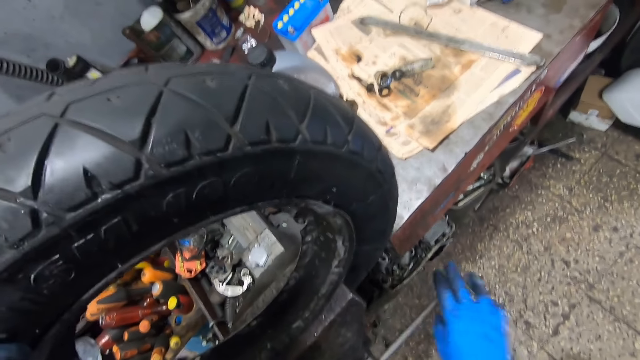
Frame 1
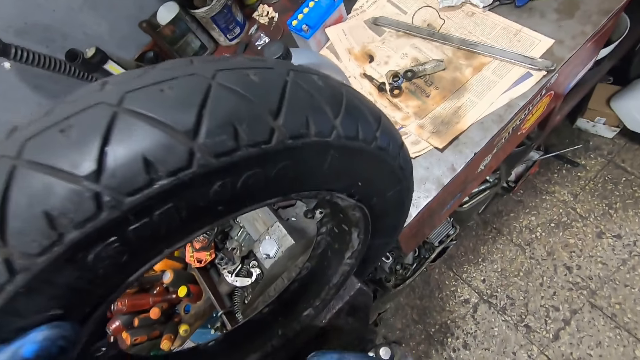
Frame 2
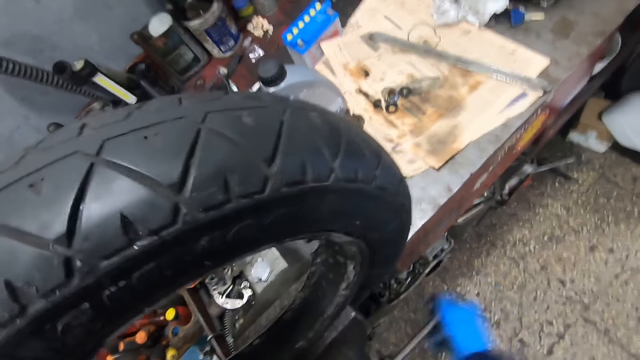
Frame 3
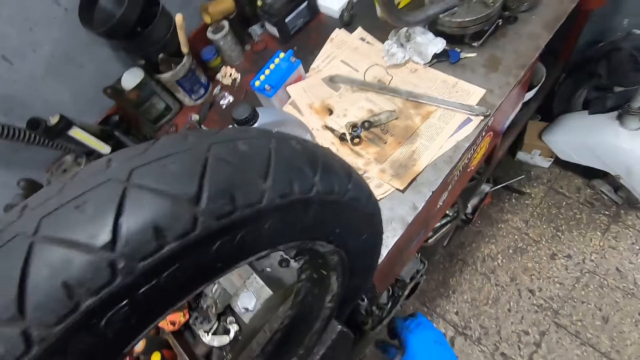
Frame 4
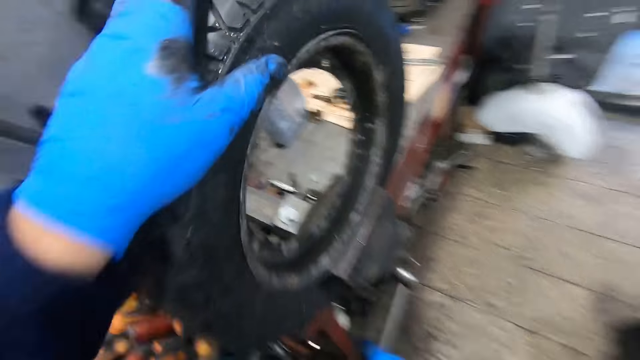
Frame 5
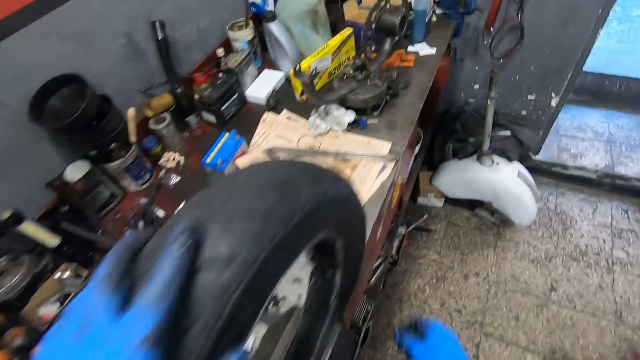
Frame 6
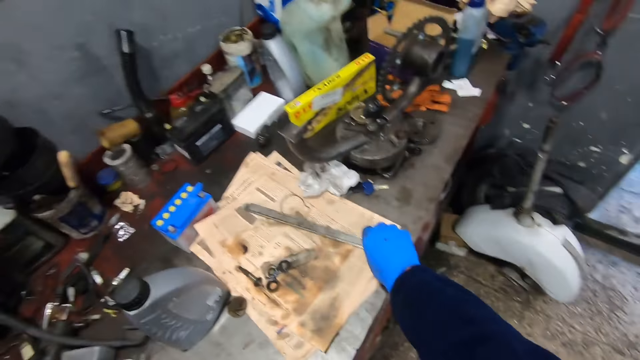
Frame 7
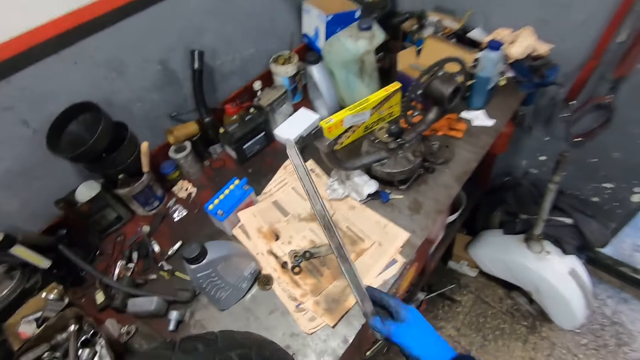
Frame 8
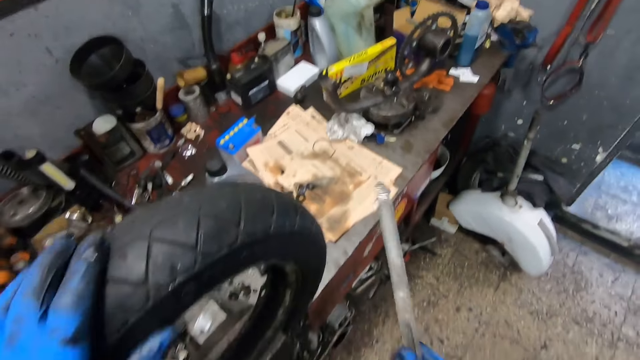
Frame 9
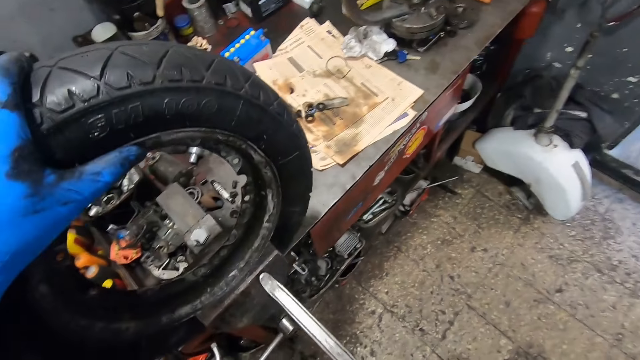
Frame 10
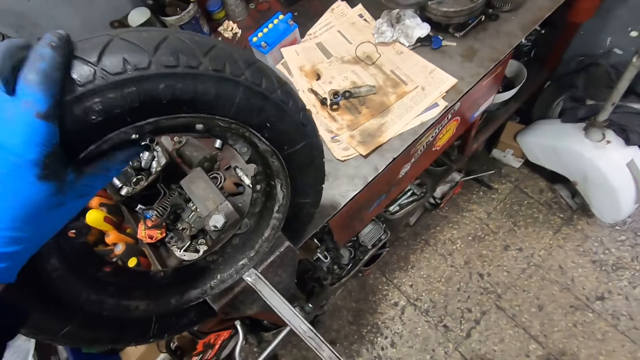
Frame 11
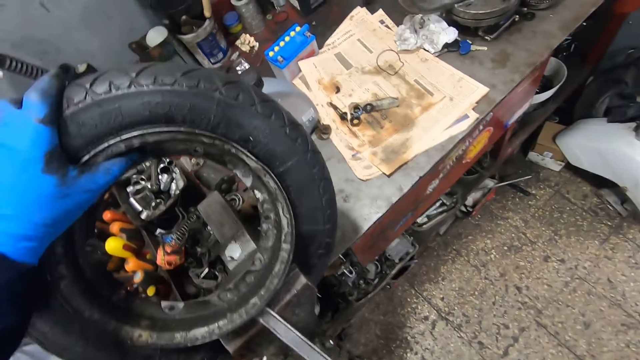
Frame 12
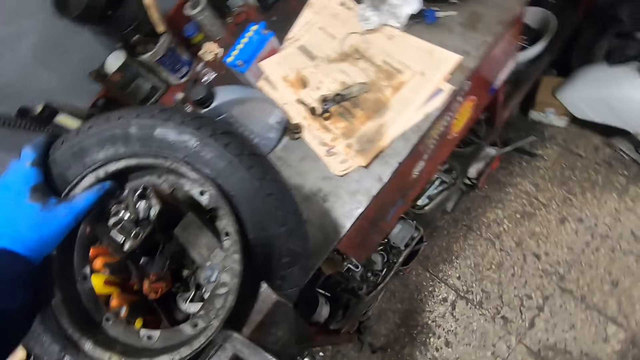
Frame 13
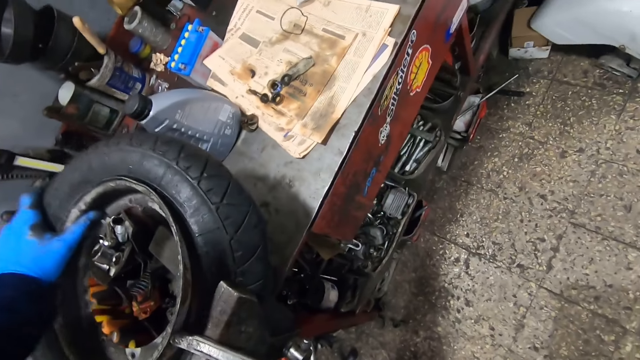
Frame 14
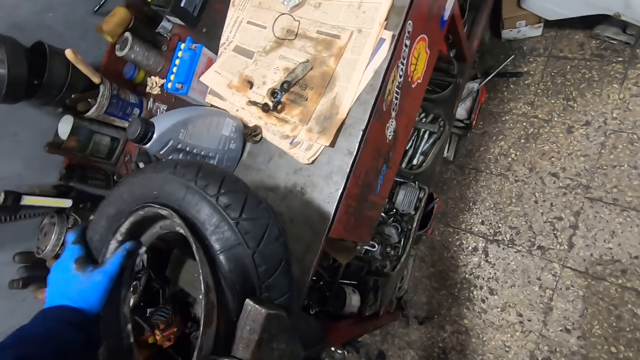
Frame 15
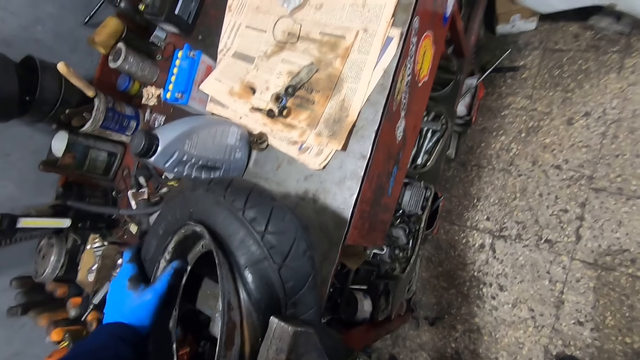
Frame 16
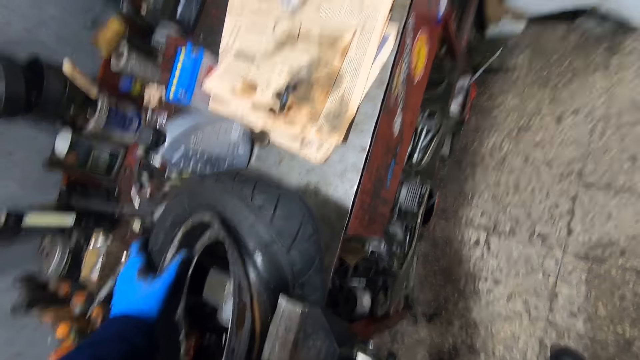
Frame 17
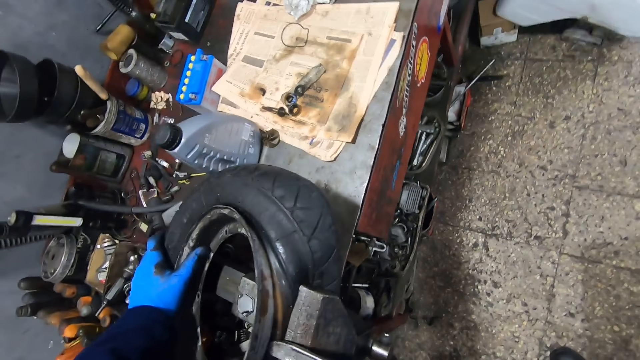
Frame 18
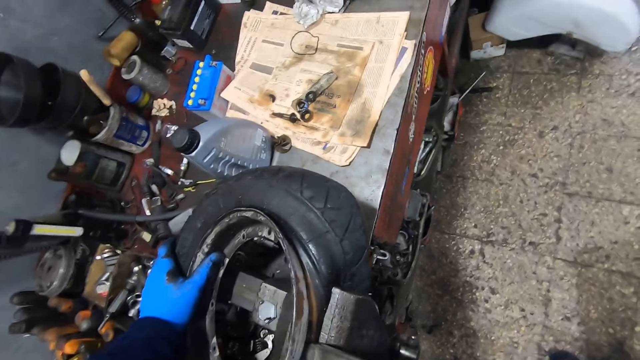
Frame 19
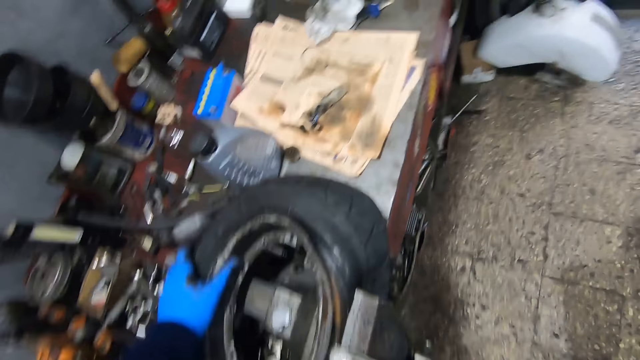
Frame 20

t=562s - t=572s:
The camera wearer picks up the ruler or cold chisel from the table with his right hand. He bends the tire on the gear machine with the ruler in his right hand. He pushes the tire with the left hand.

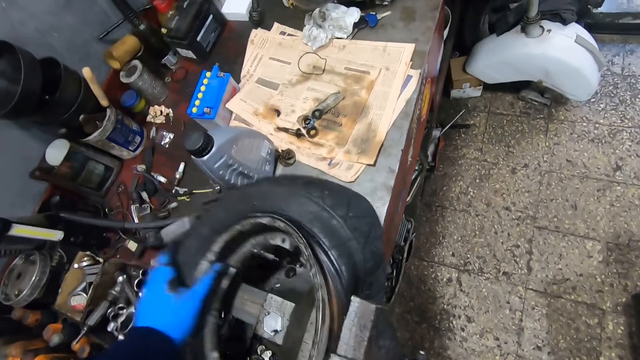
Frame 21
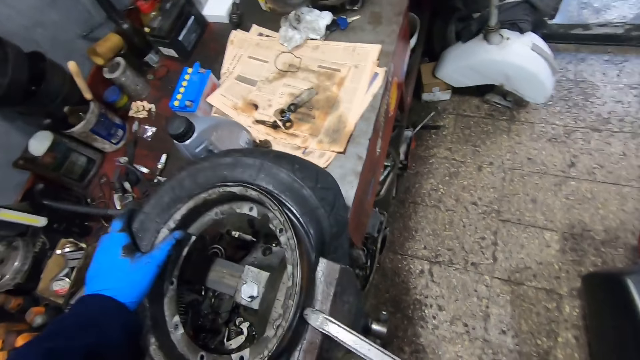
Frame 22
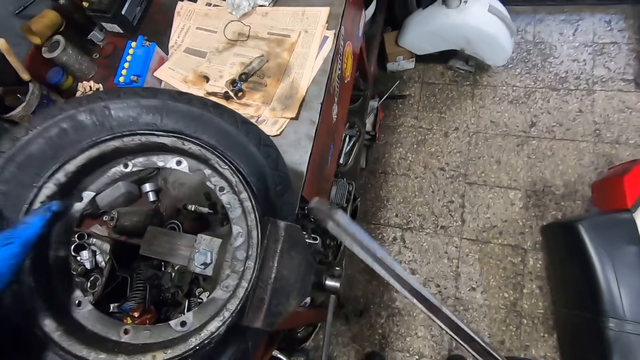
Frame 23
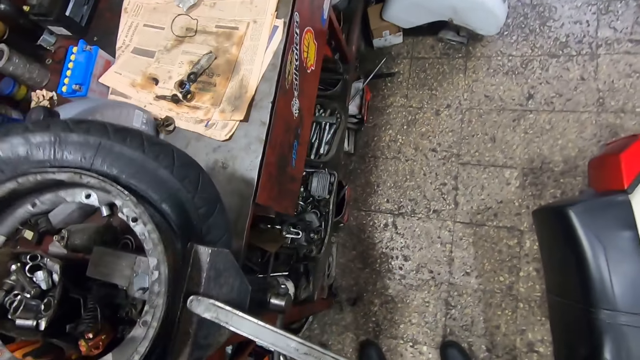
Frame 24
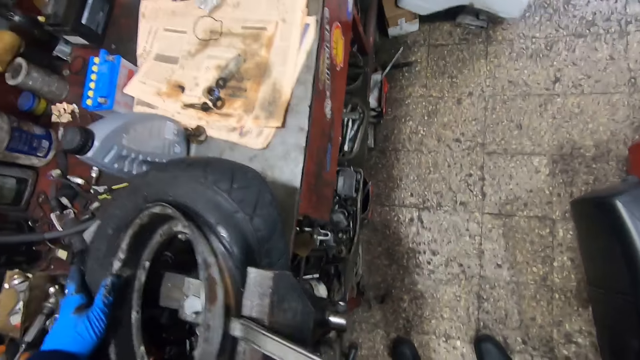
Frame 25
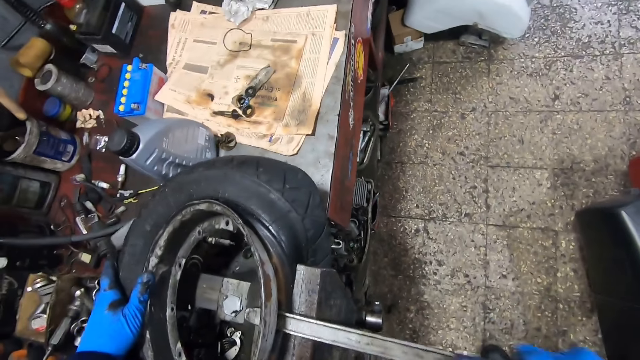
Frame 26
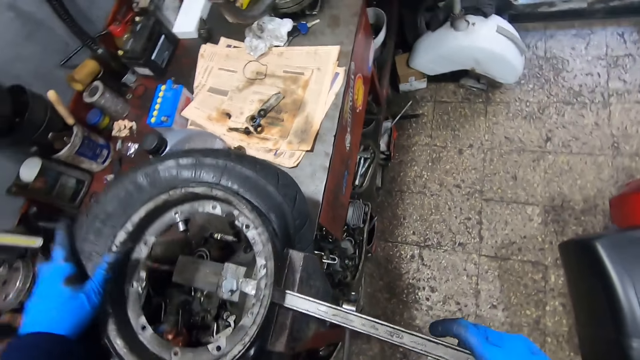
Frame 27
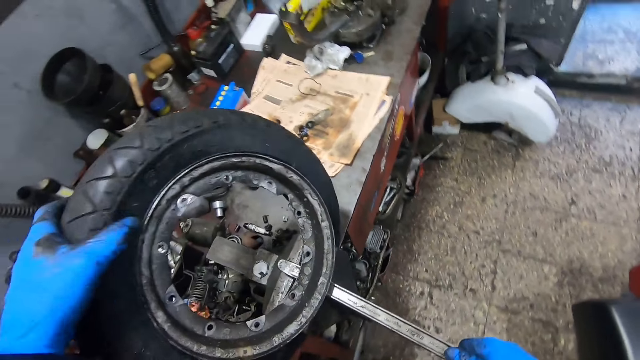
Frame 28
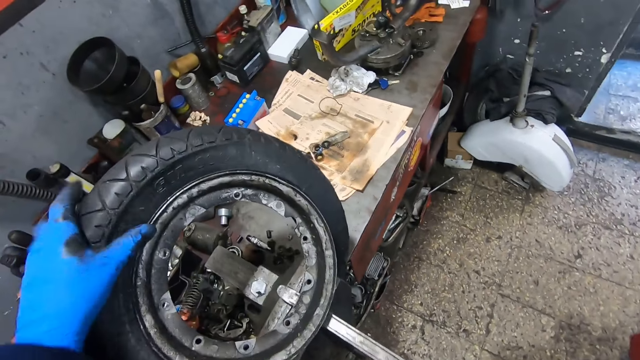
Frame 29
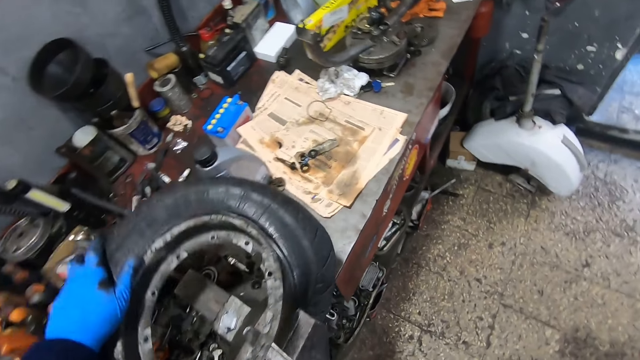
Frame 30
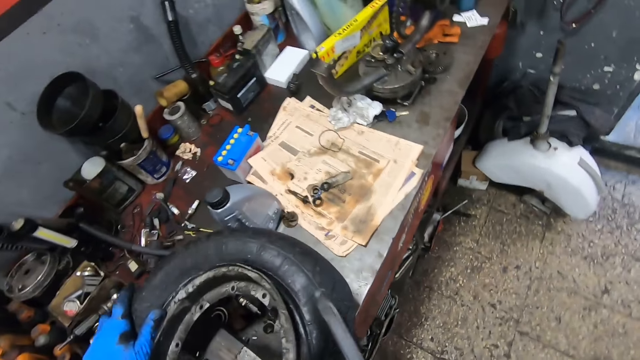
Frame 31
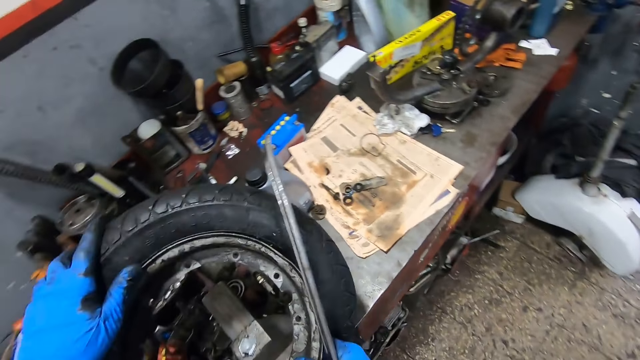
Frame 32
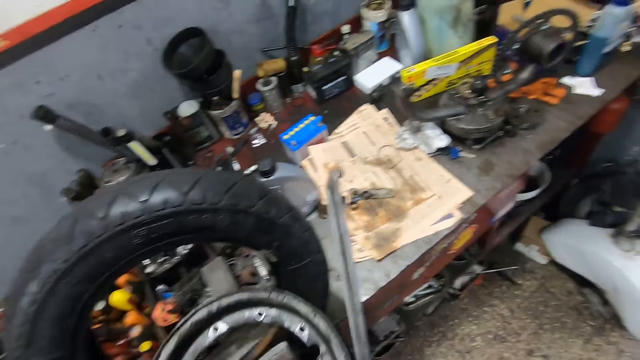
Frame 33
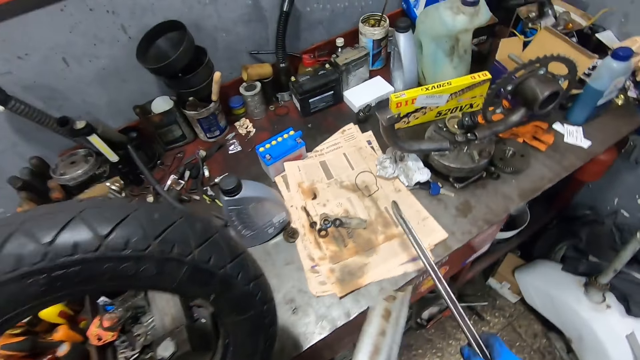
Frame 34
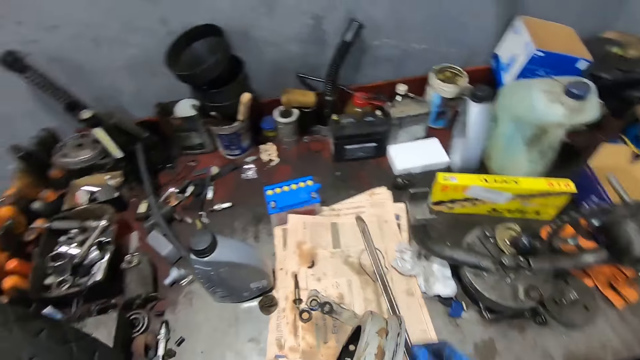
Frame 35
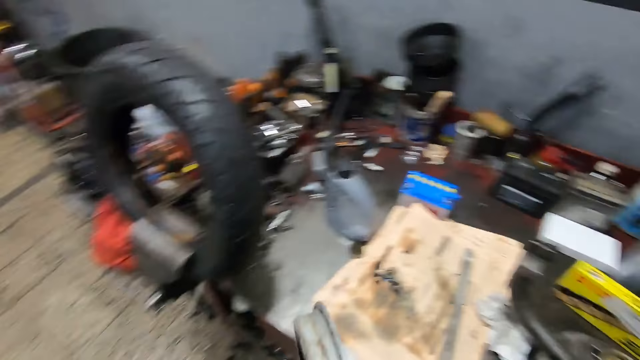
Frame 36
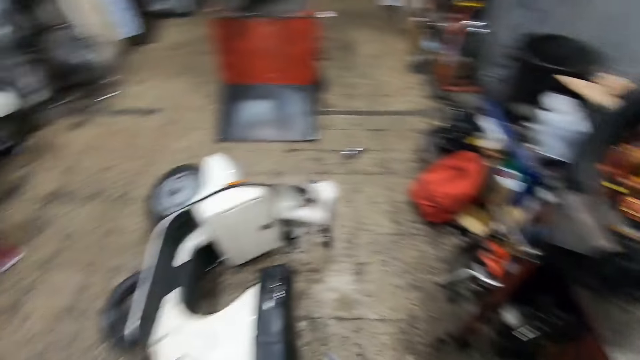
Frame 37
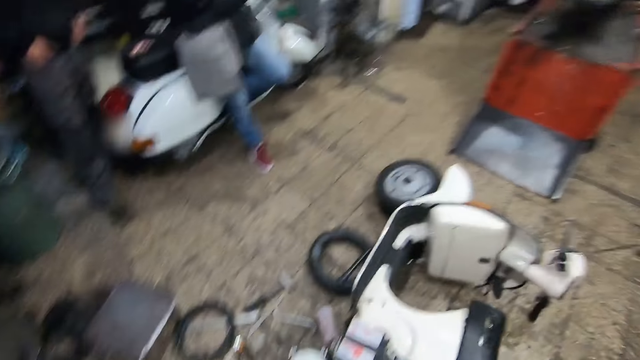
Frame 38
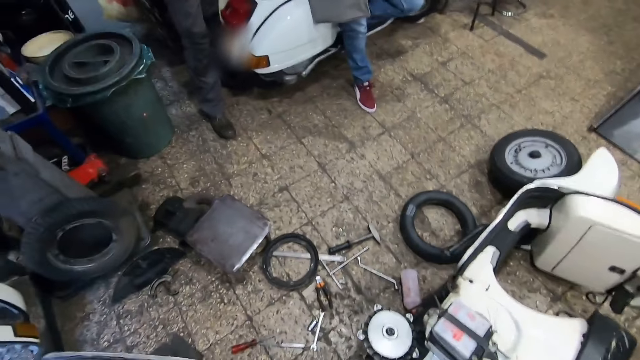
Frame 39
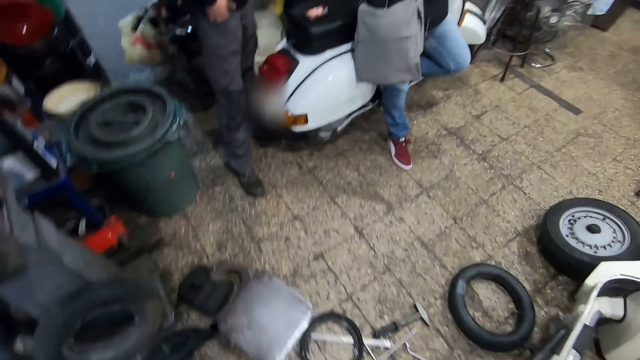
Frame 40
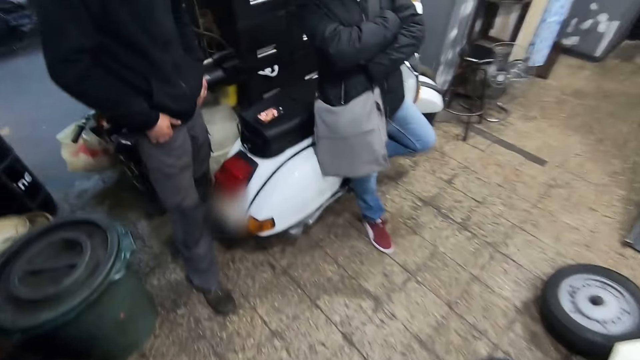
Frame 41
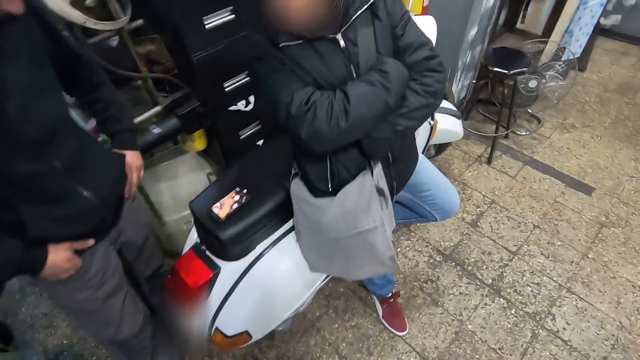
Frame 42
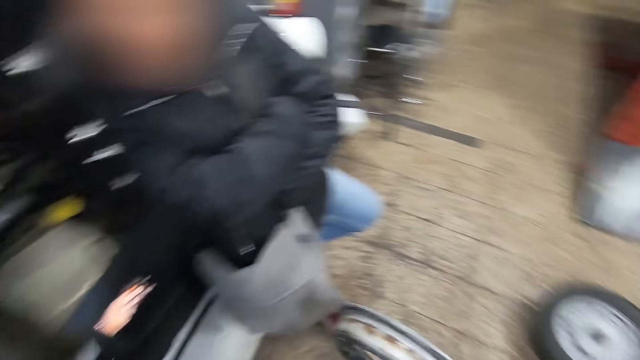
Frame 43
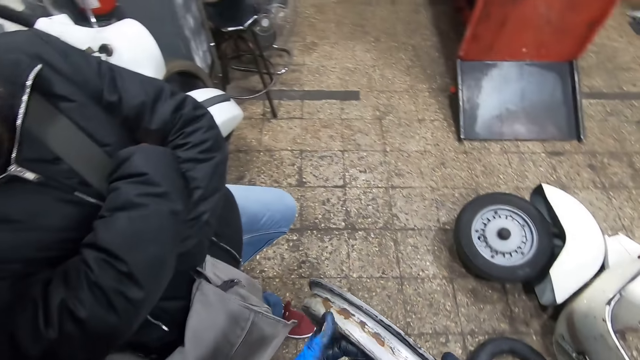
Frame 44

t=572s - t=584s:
The camera wearer puts chisels between the rim and the tire. He takes out the rim of the tire with his right hand. He places the ruler or chisel in his right hand on the table. He walks around the workshop.
